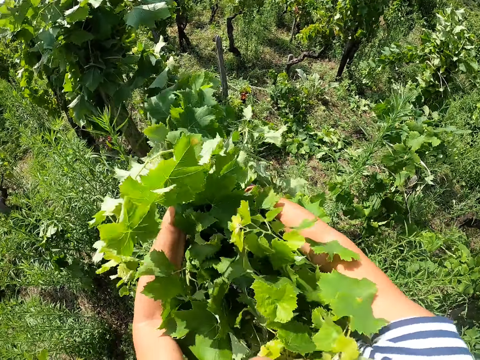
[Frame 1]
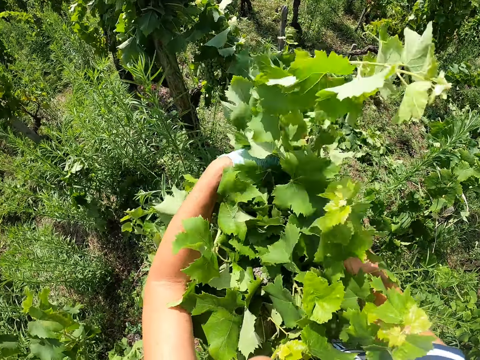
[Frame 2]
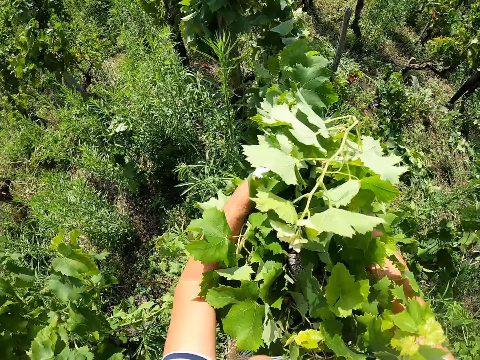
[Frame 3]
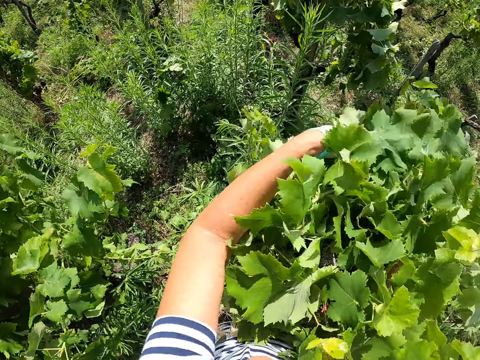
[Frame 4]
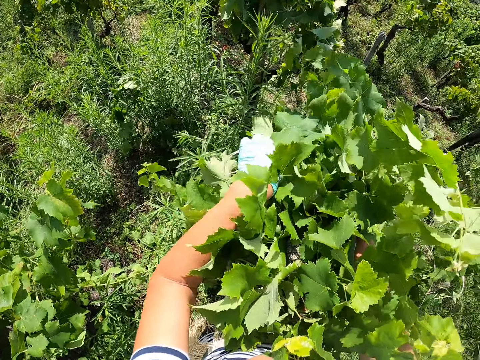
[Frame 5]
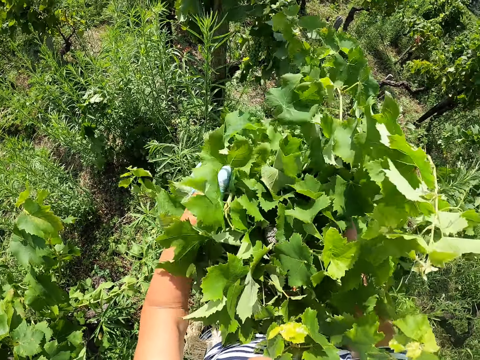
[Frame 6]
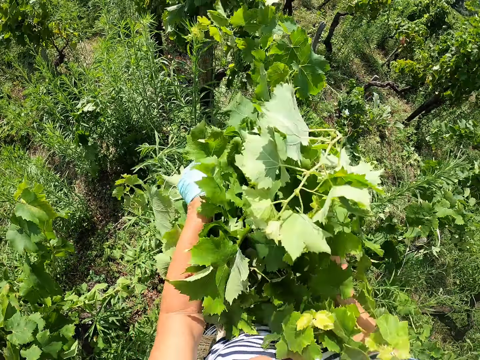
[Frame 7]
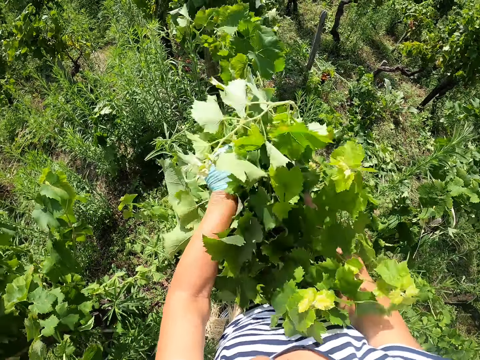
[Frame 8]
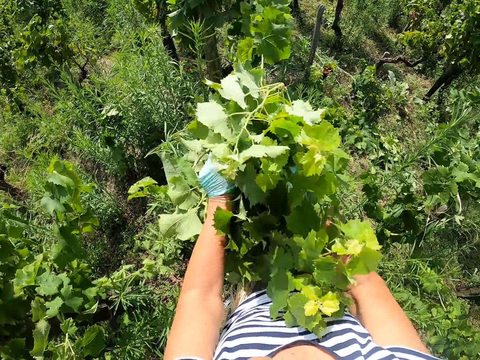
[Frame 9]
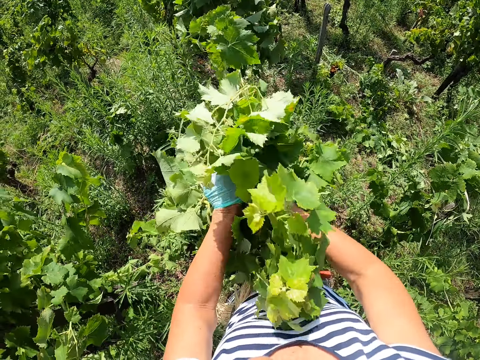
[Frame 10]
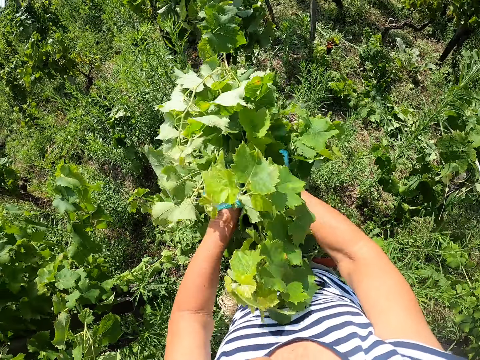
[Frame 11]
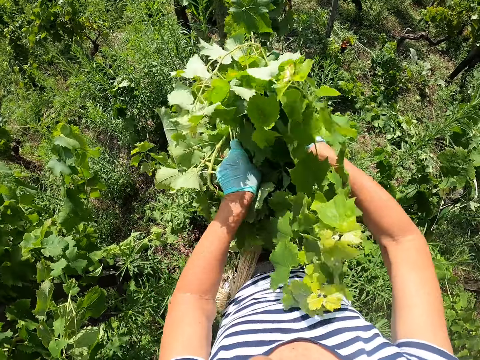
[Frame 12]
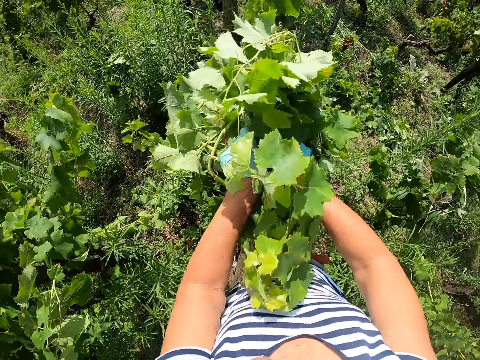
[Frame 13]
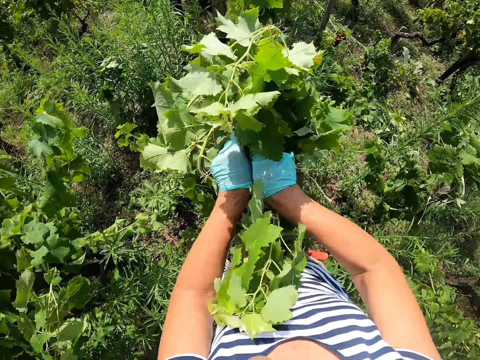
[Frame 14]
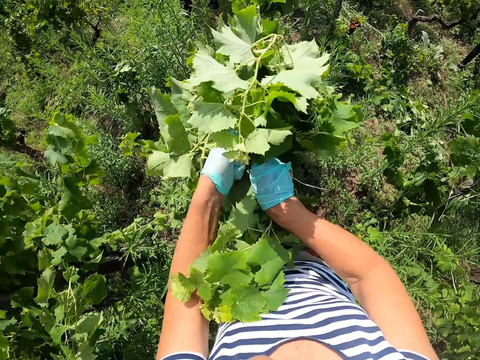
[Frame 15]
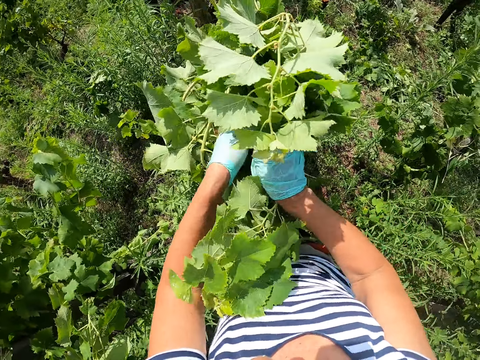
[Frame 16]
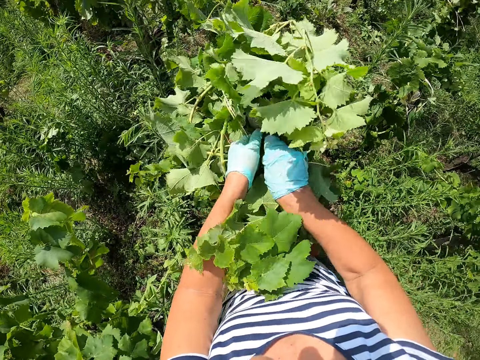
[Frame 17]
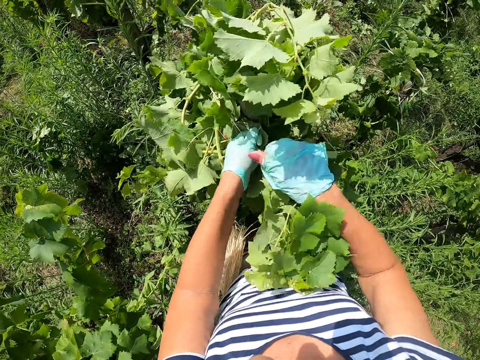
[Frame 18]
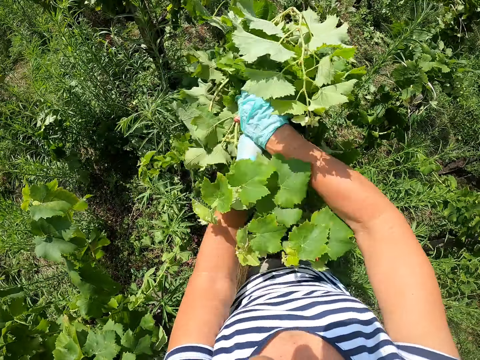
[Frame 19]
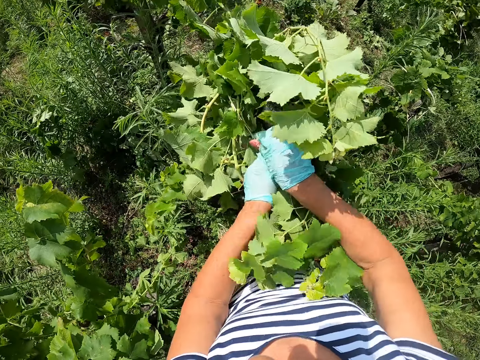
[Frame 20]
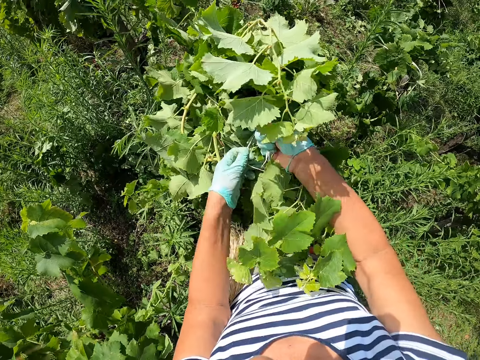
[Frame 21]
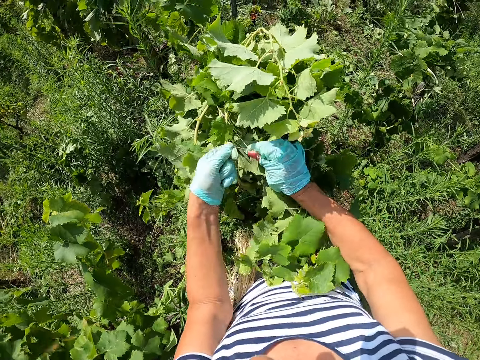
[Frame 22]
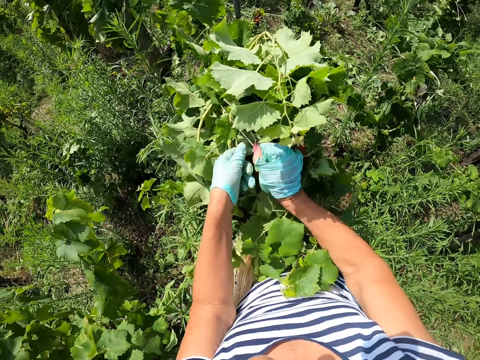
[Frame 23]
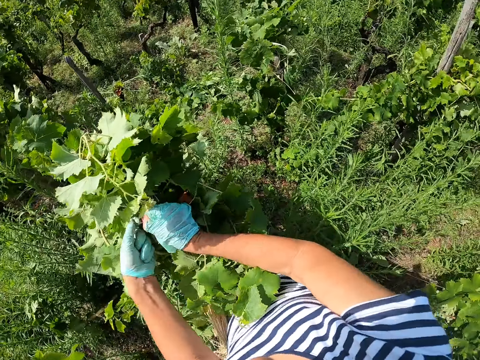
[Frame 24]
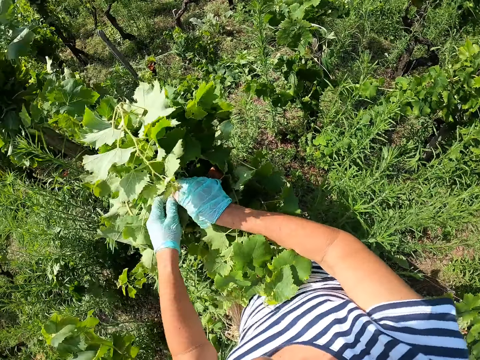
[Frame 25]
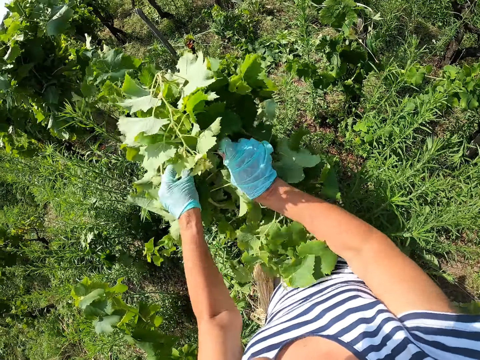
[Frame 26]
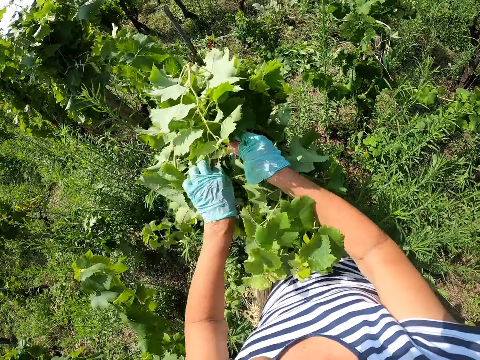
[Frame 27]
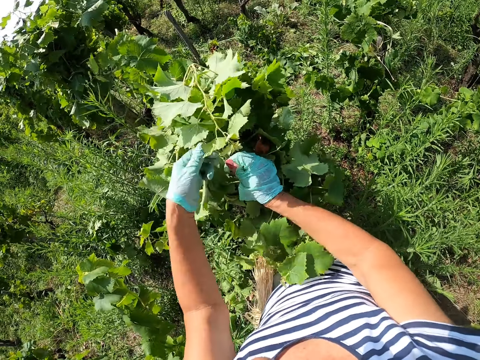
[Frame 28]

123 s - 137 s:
The camera wearer ties plants to the pole with a rope.

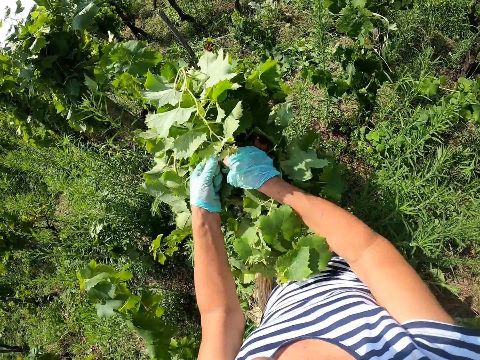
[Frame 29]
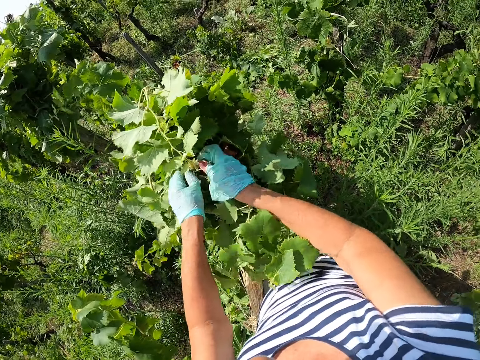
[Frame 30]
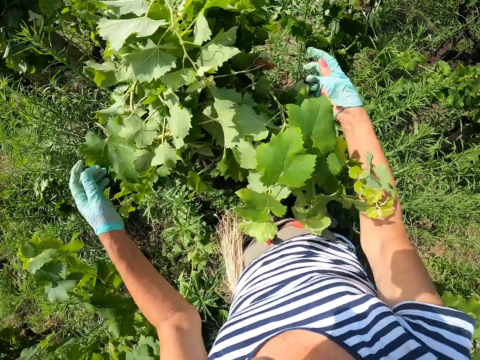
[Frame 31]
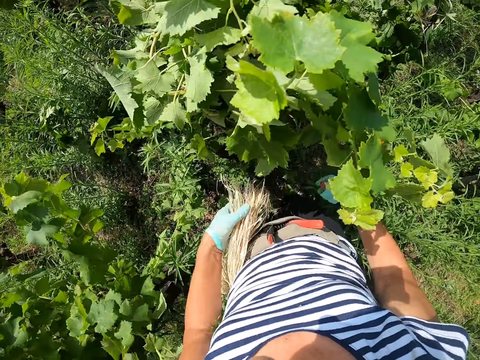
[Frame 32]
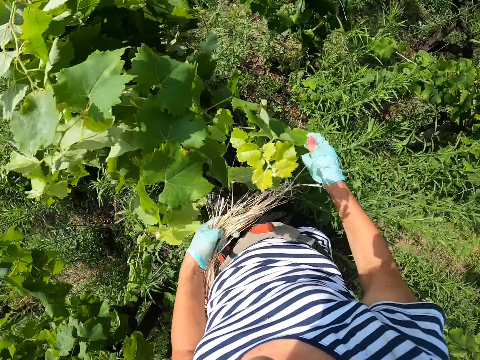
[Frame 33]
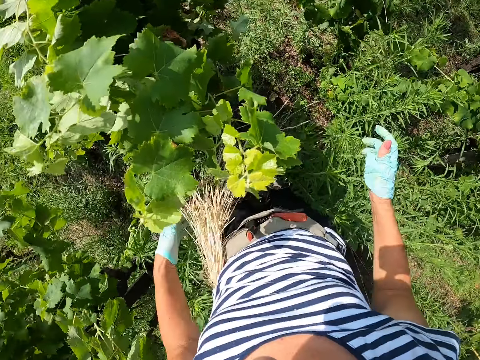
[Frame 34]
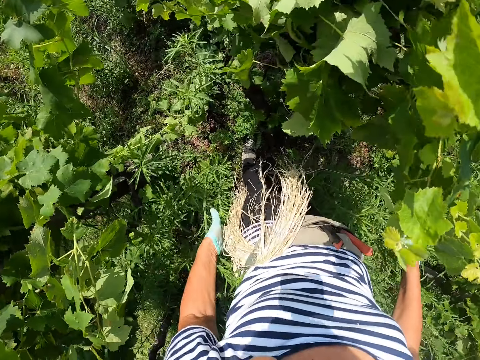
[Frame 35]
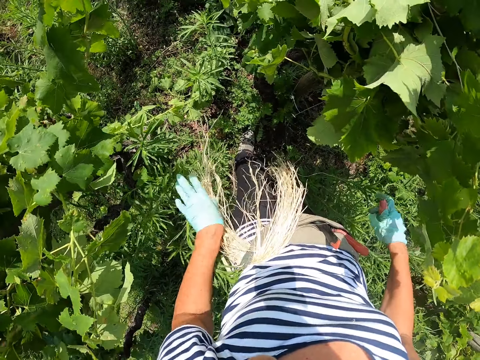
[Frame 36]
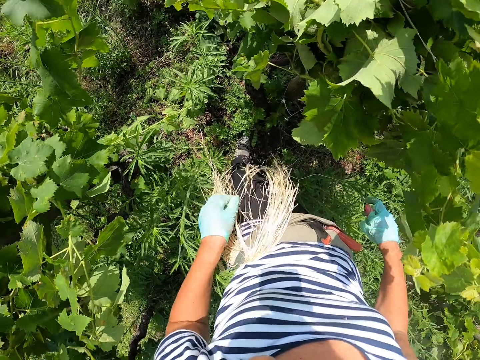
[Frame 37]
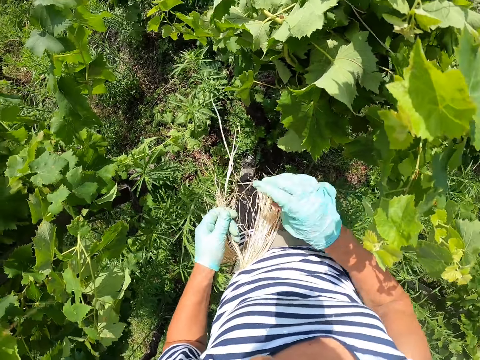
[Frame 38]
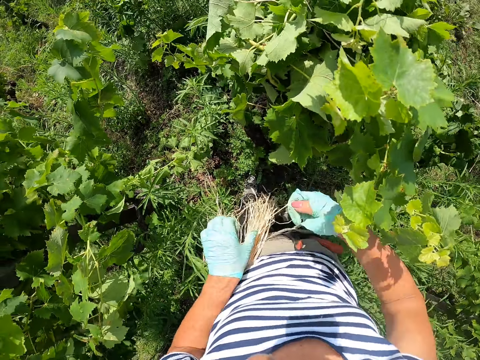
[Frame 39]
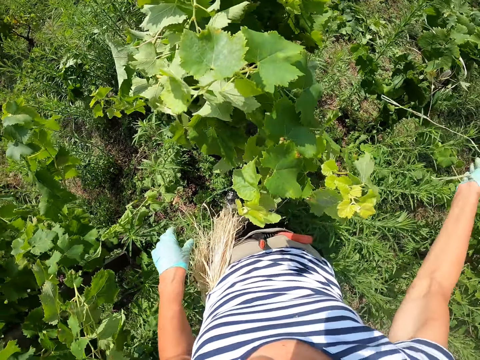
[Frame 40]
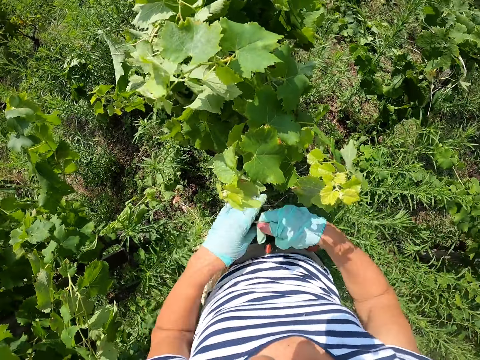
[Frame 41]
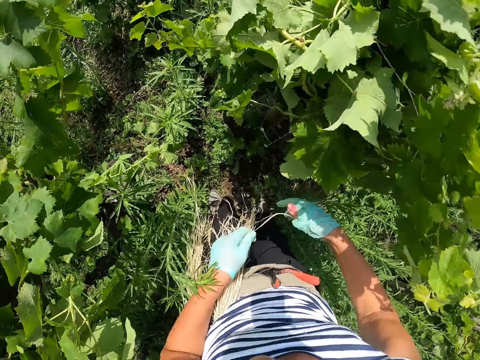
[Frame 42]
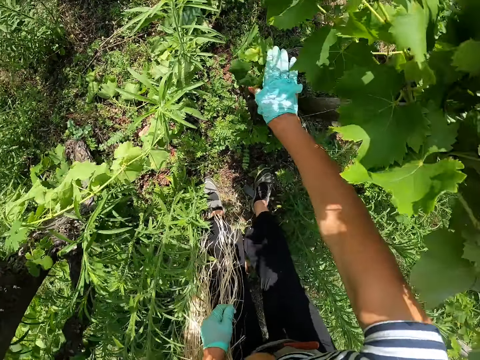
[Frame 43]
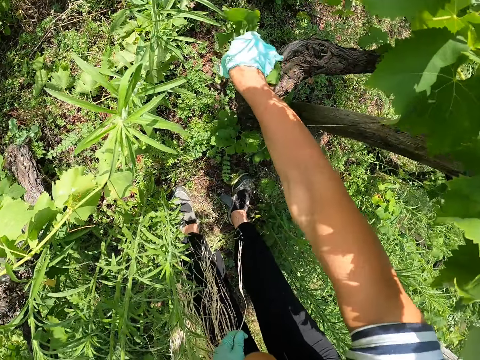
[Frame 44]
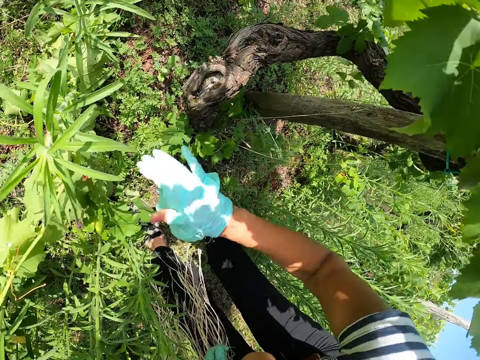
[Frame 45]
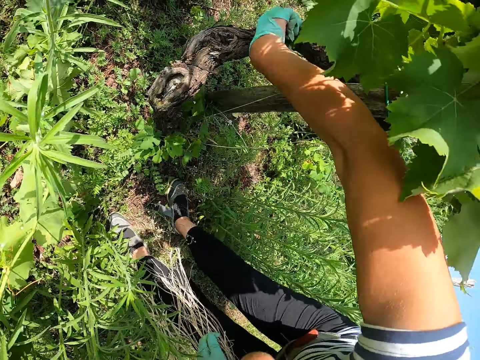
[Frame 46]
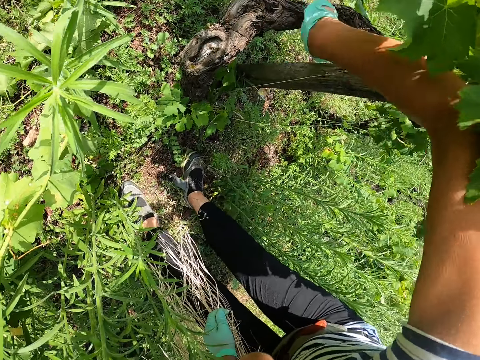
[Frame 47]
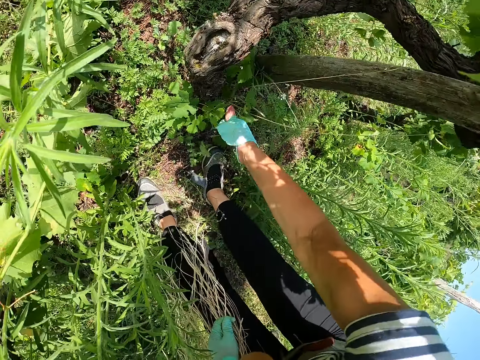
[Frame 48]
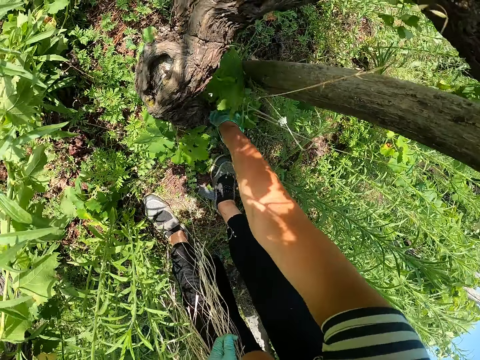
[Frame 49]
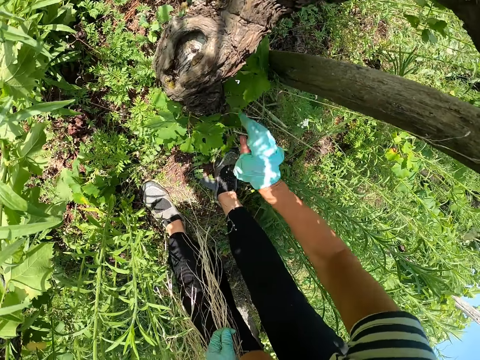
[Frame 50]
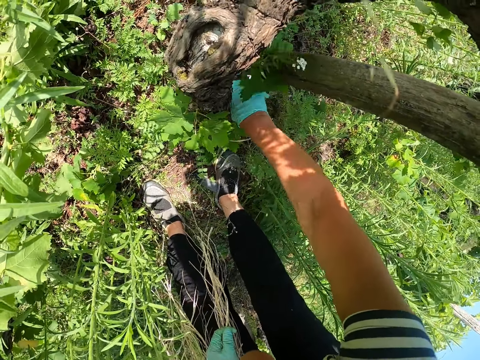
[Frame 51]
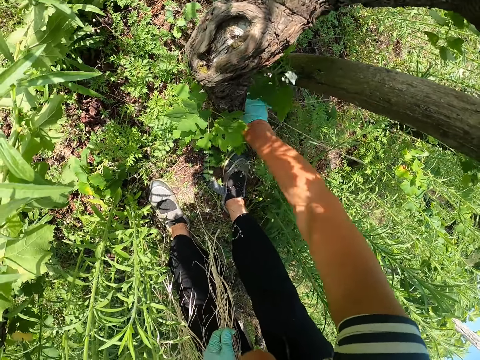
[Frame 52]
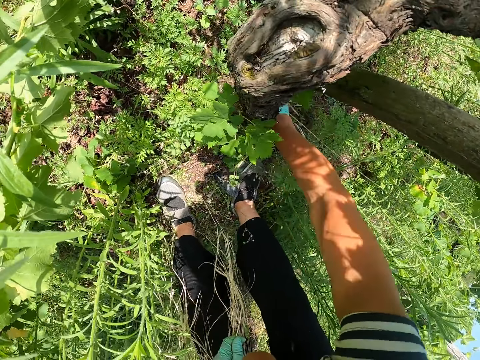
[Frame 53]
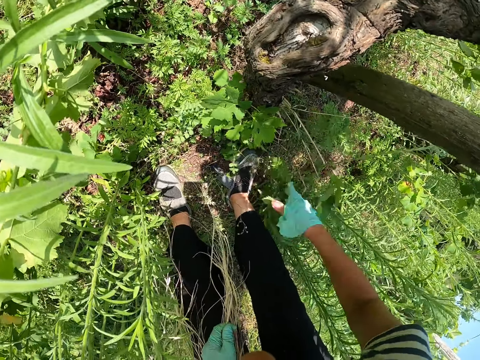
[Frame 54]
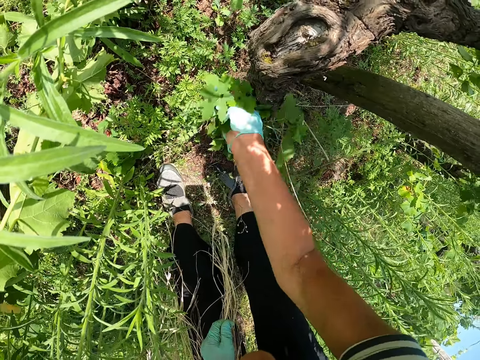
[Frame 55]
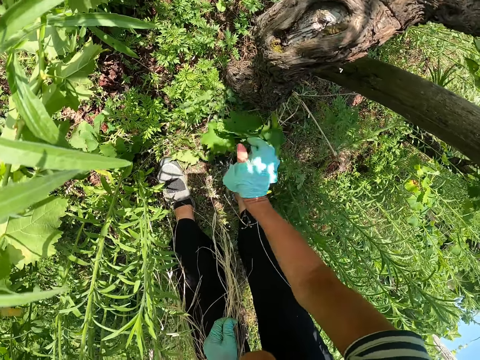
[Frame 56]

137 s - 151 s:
The camera wearer moves hands off the plant. They hold staking strings on his waist with left hand. They pull out rope from a bunch of ropes on her hip in right hand. They shift the strings to left hand. They stretch hand towards the stem of the plant. They pull out a plant from the stem of a tree. They pick off a leaf from the stem. They drop the leaf. They stretch right hand towards another leaf. They pick off the leaf from the stem. They drop the leaf. They pick off other leaves from the stem base of the plant. They pull out the plant from the stem of the tree again.
